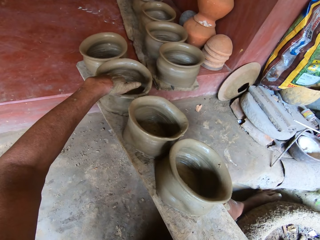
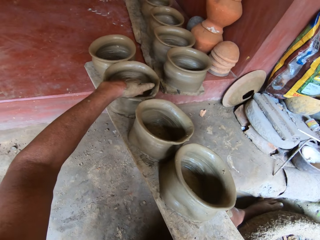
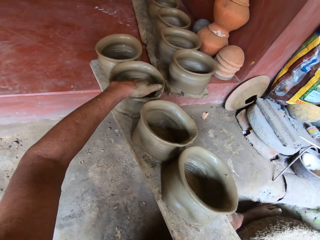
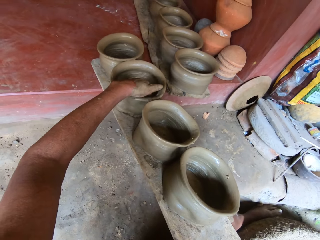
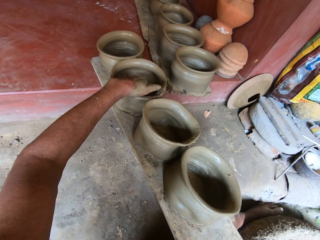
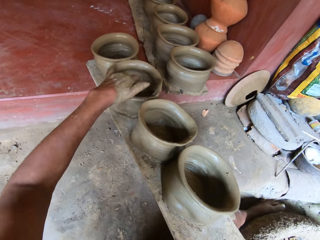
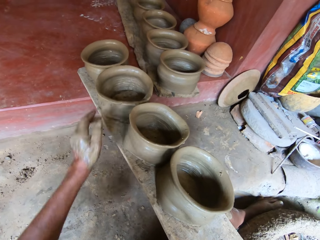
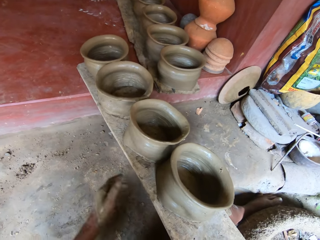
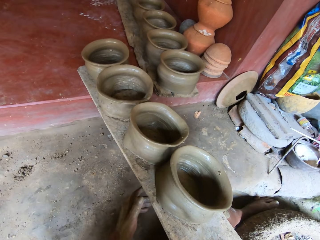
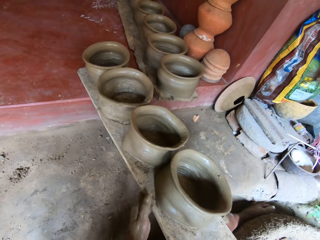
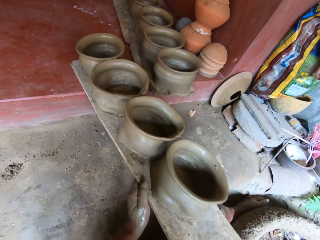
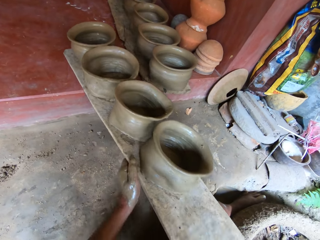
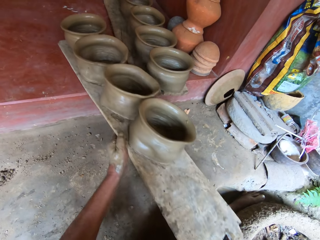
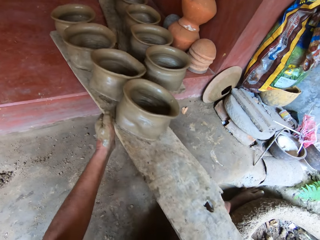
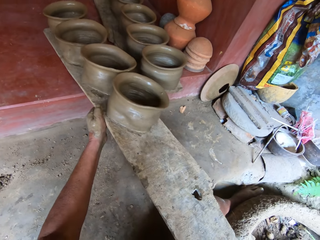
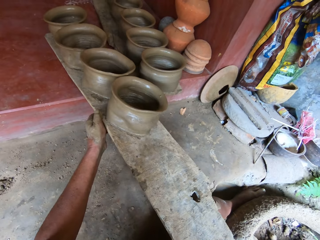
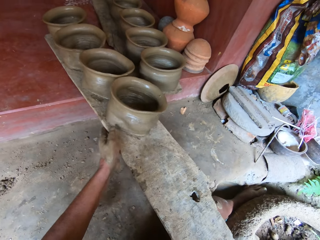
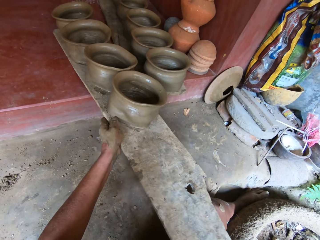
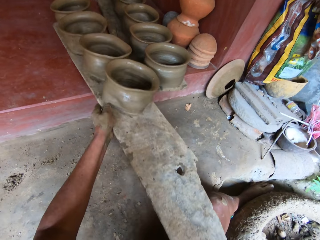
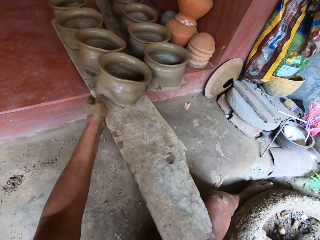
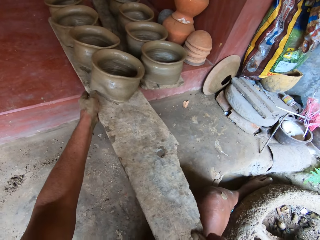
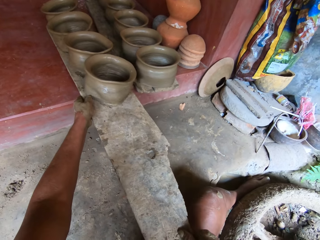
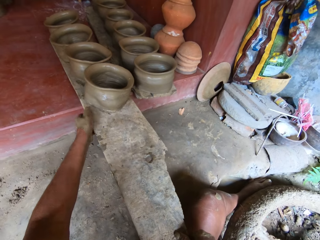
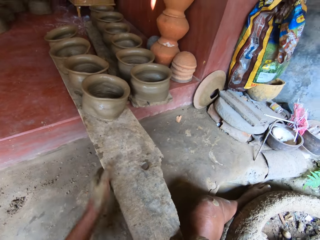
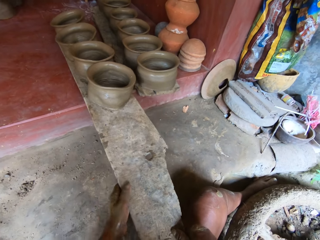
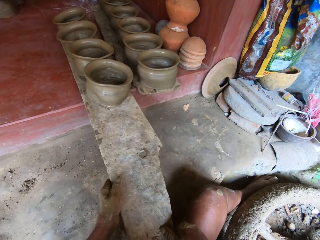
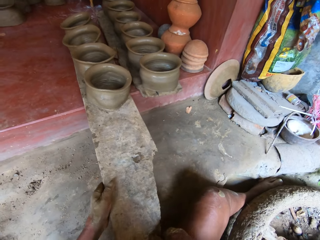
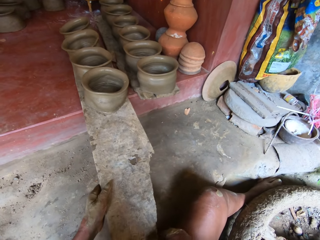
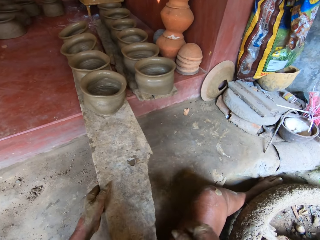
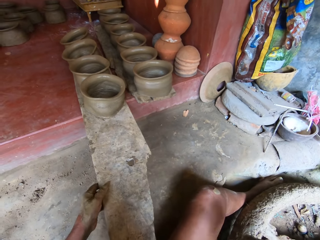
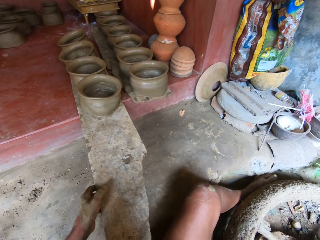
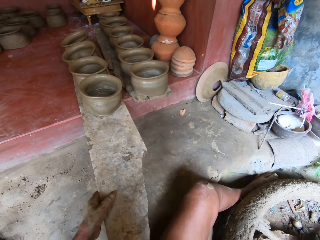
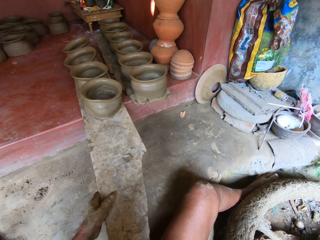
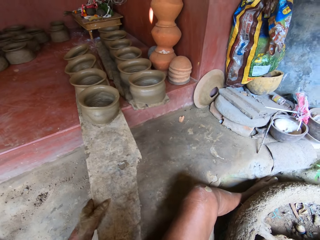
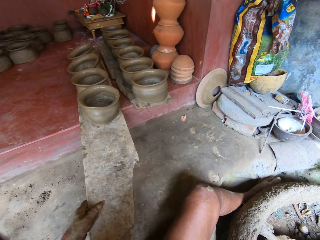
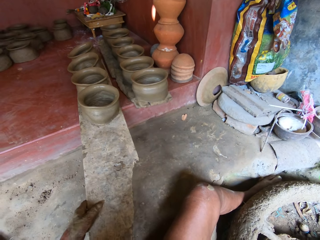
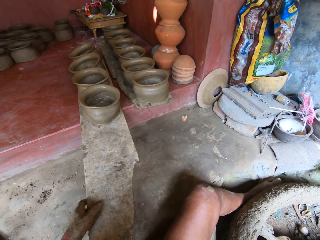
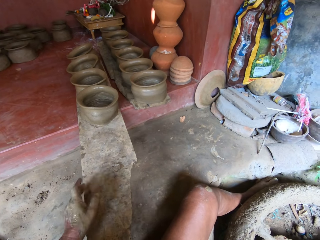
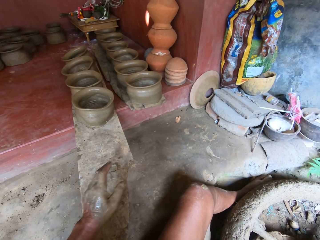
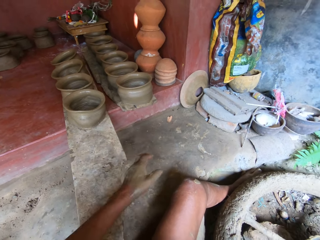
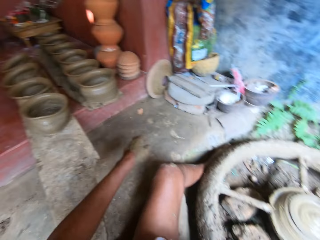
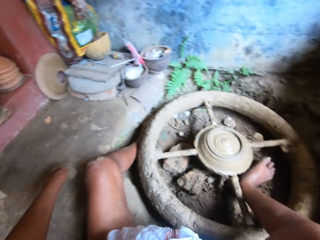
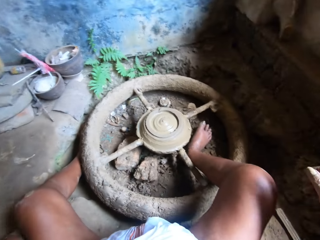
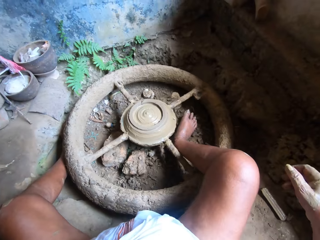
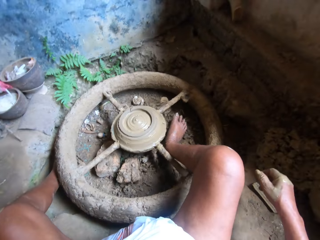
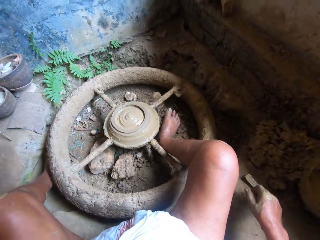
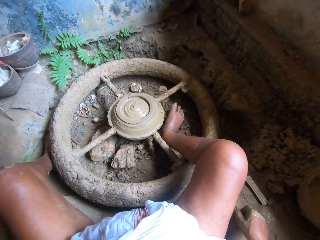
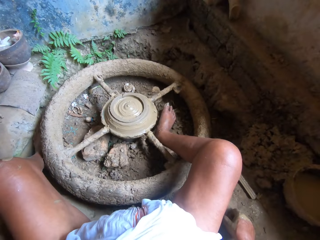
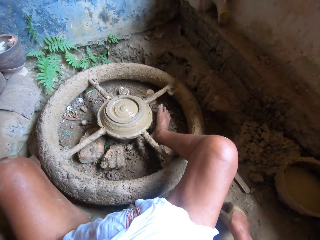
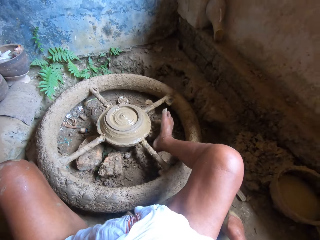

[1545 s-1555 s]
The camera wearer pushes the wood on the floor.

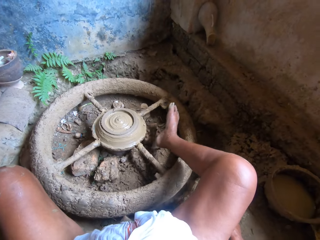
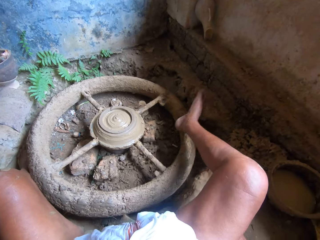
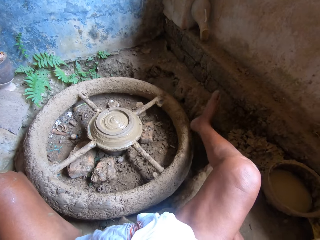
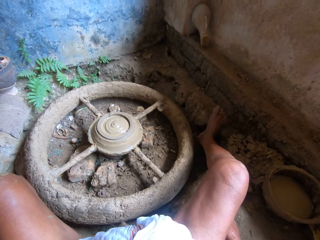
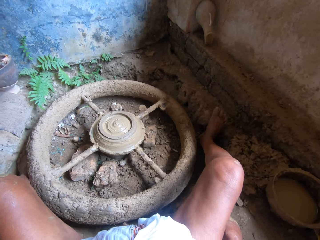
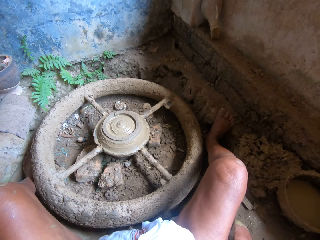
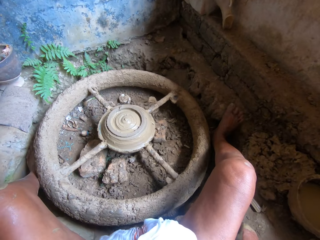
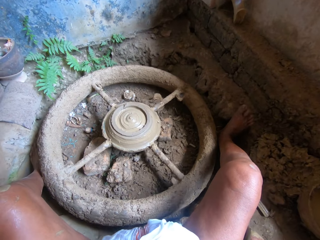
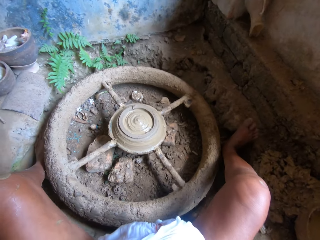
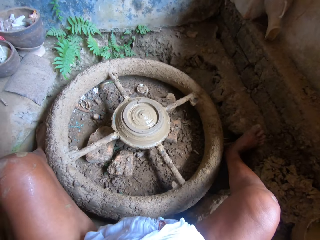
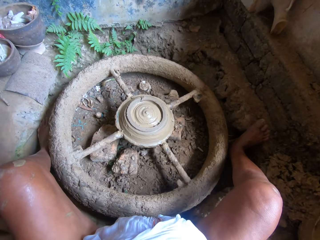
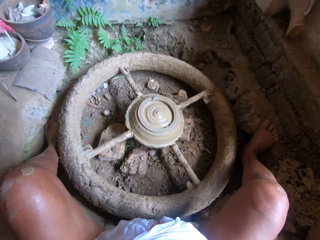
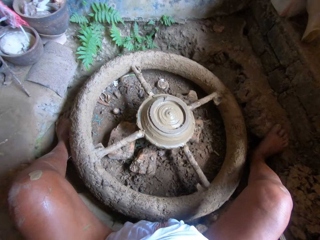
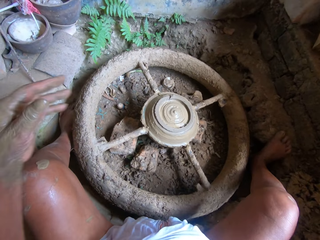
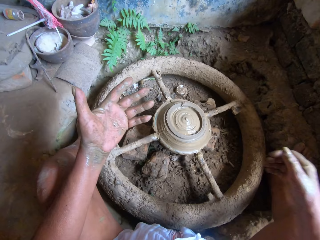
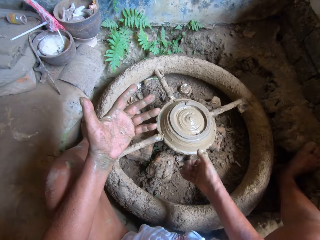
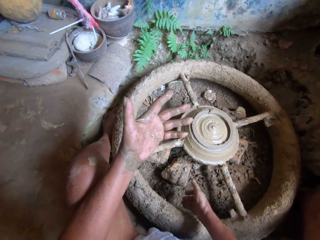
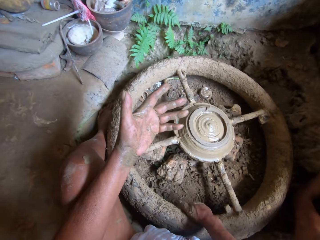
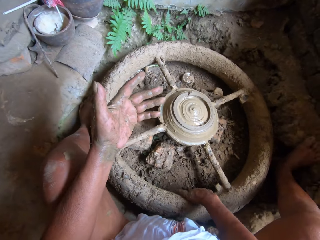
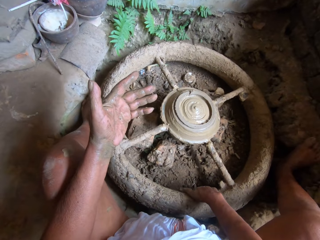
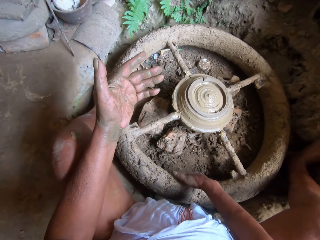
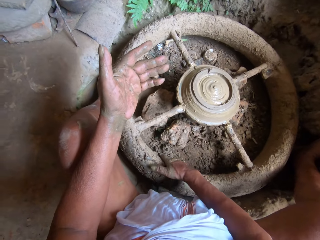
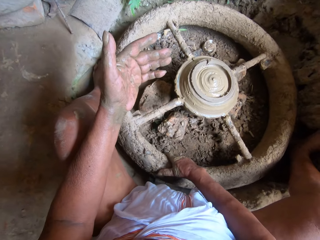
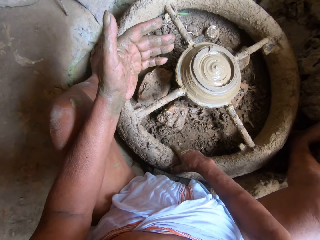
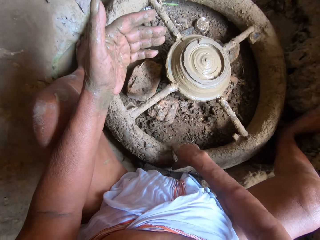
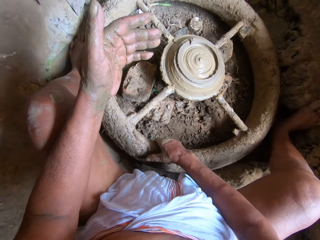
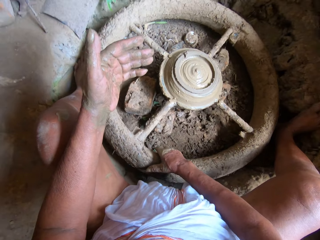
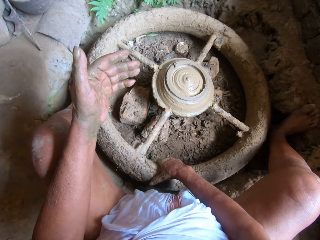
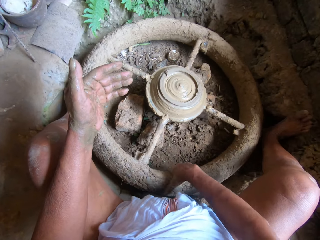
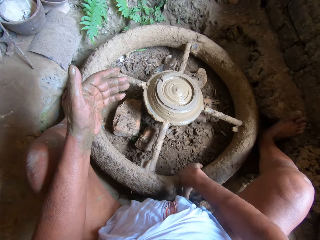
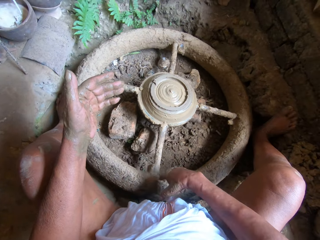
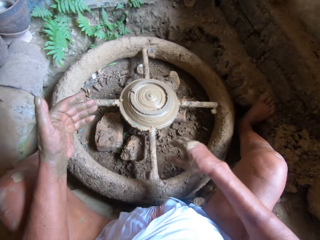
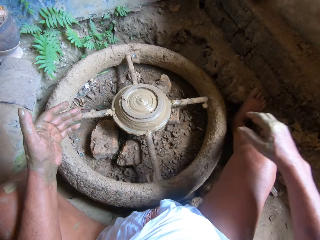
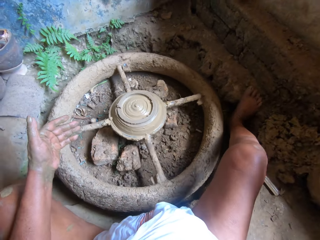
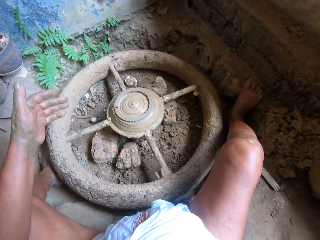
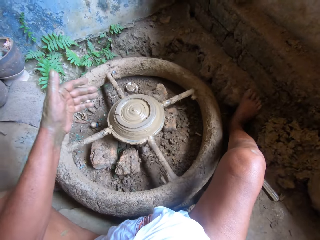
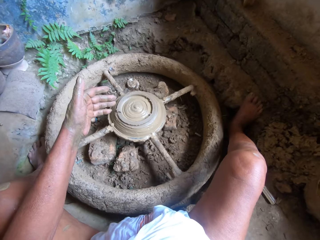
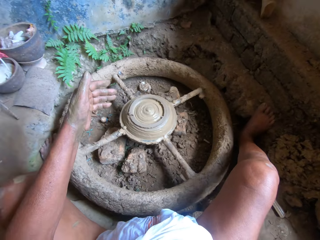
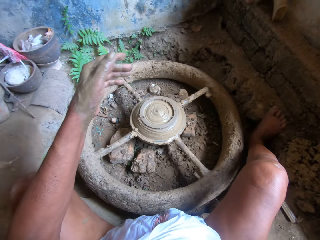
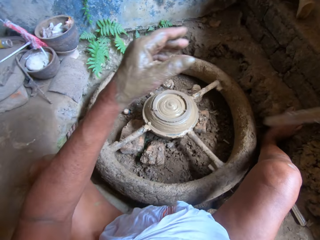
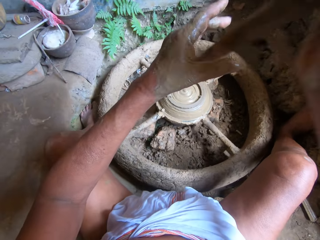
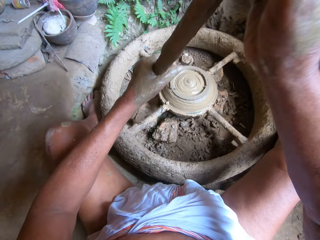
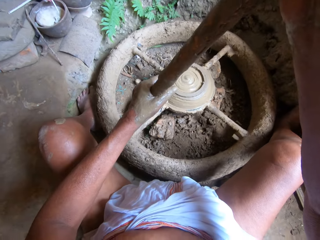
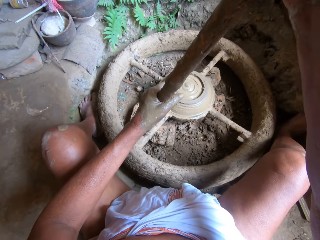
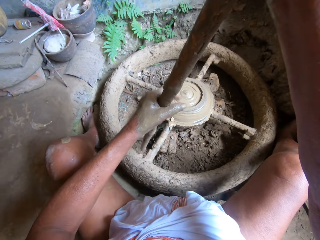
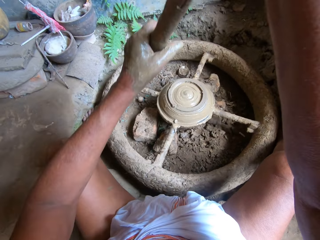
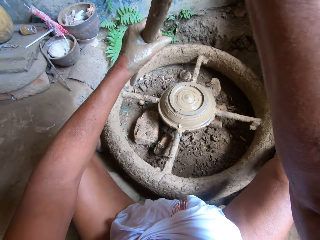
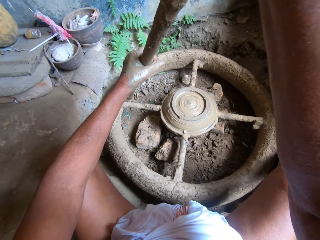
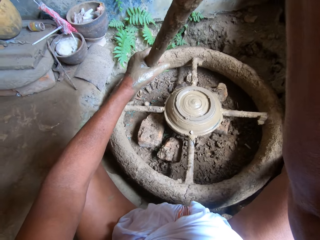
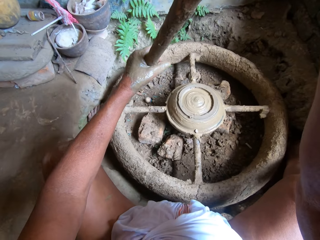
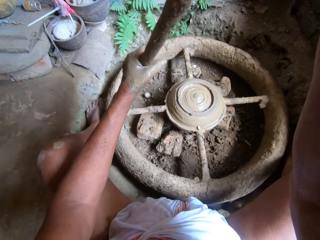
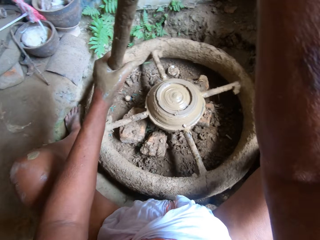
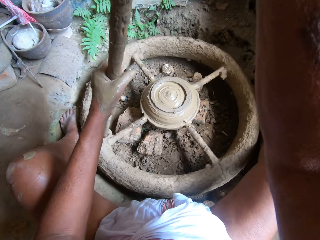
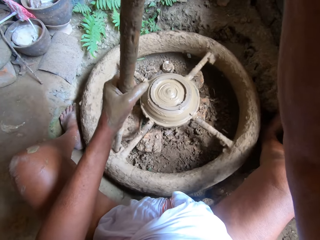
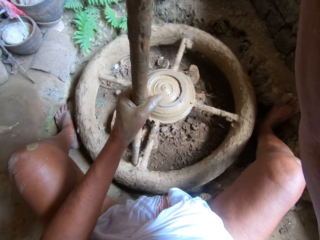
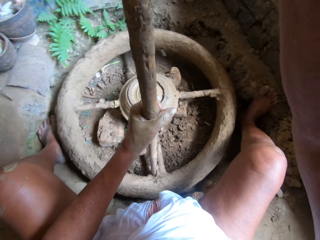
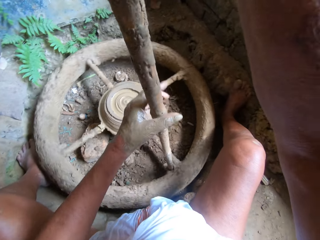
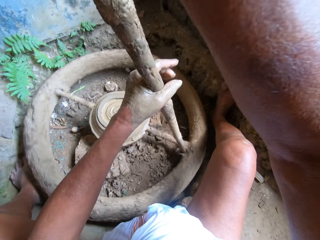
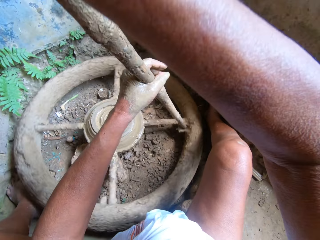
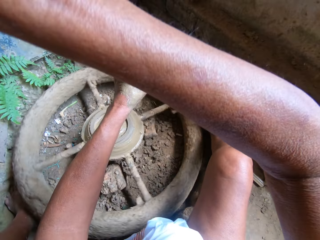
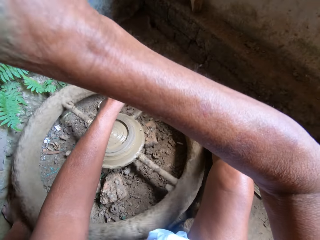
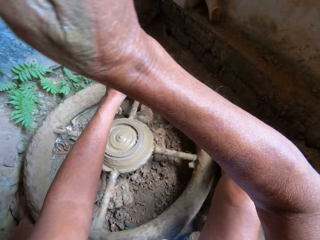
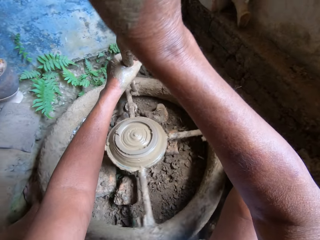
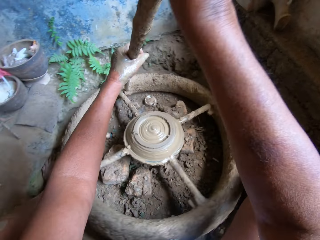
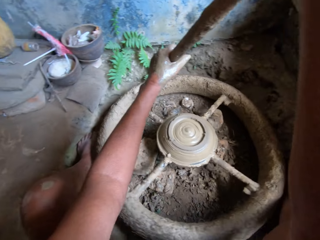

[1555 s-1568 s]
The camera wearer puts the legs aside. She adjusts the pottery's wheel with her right hand. She pushes the bearing. She picks up the stick by the wall with her right hand. She holds the stick with both hands and spins the pottery's wheel with the stick in her hands.
